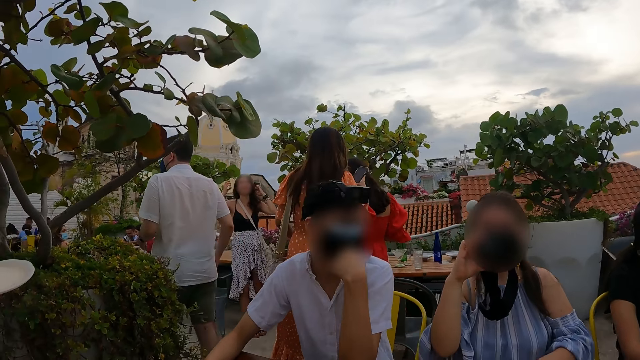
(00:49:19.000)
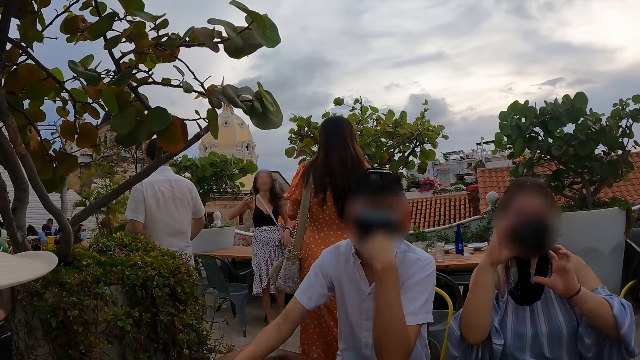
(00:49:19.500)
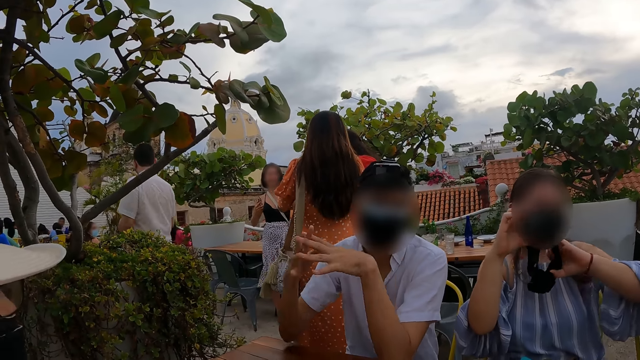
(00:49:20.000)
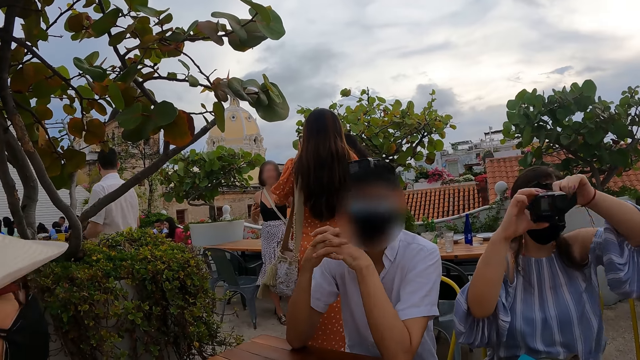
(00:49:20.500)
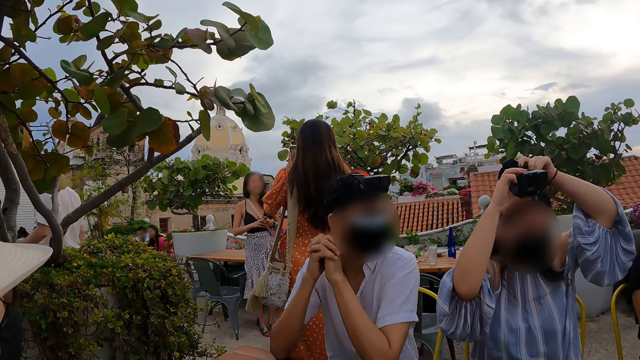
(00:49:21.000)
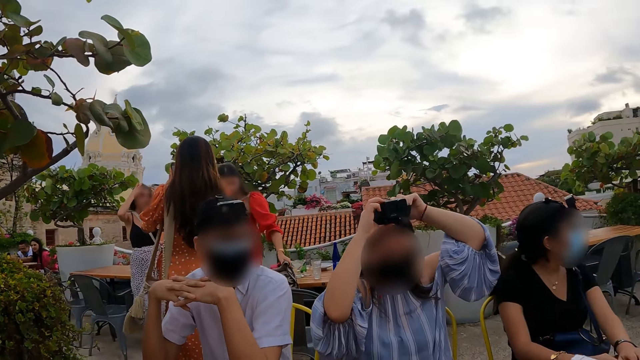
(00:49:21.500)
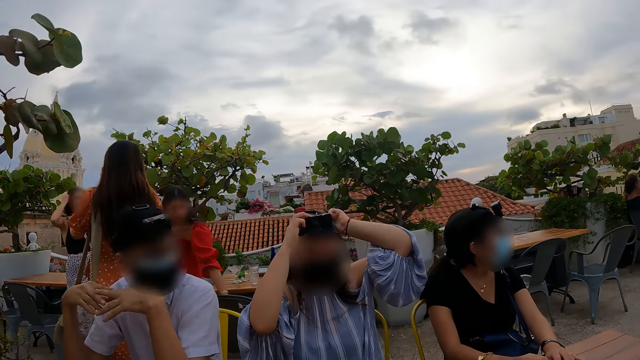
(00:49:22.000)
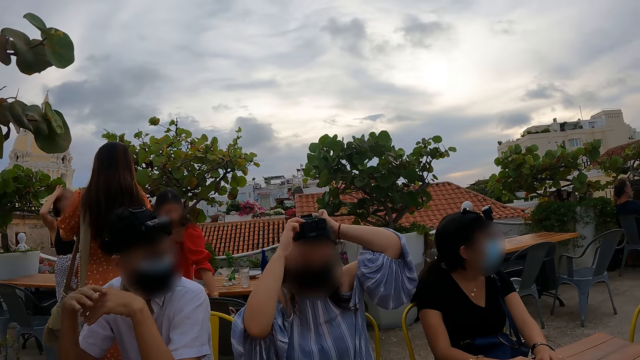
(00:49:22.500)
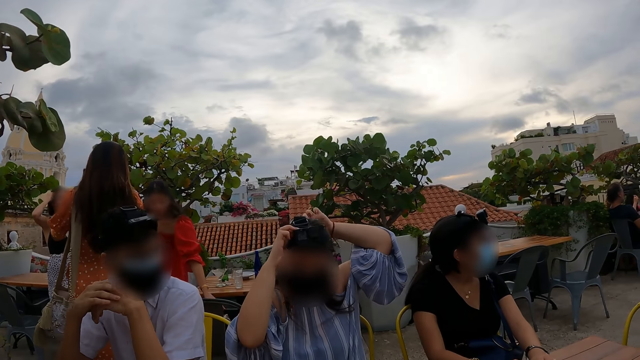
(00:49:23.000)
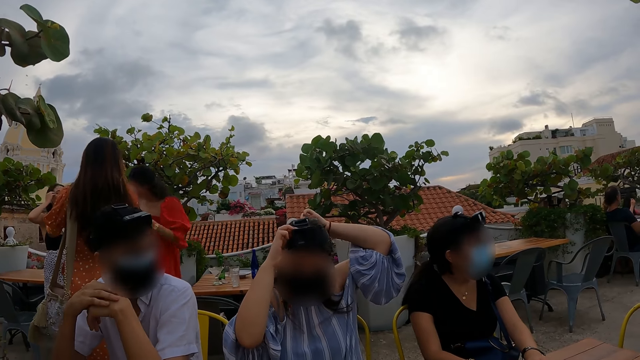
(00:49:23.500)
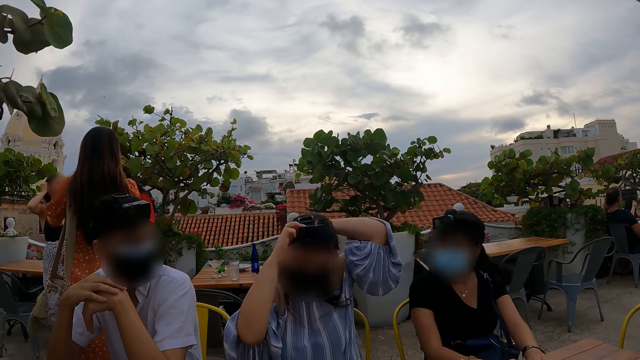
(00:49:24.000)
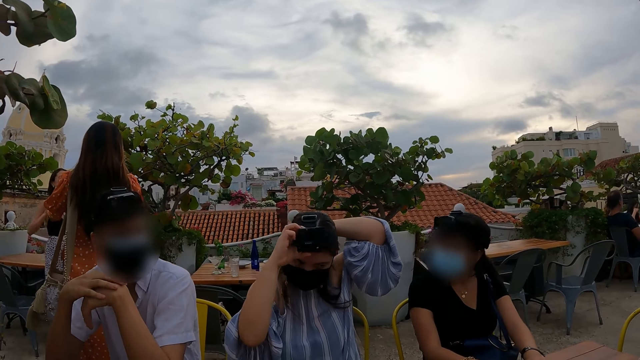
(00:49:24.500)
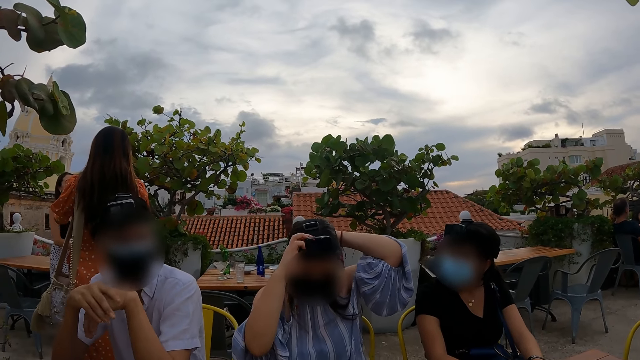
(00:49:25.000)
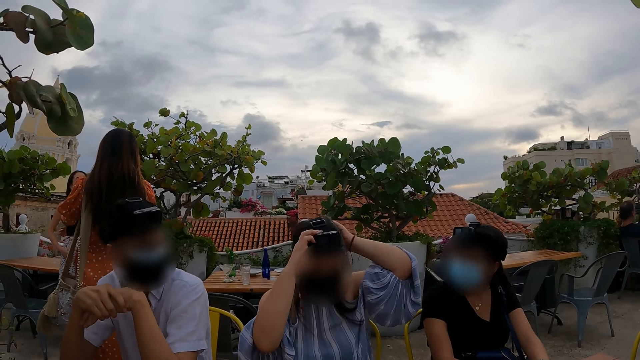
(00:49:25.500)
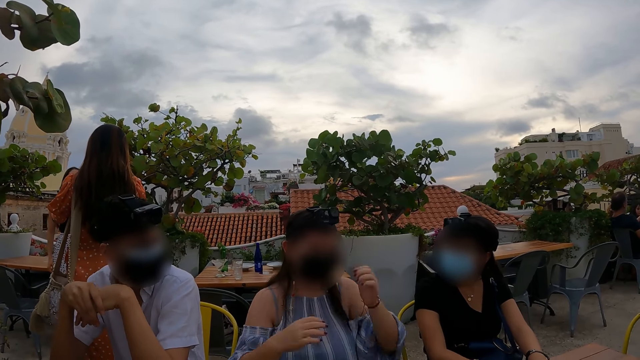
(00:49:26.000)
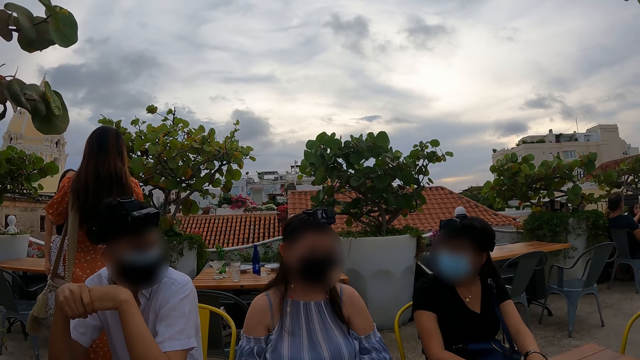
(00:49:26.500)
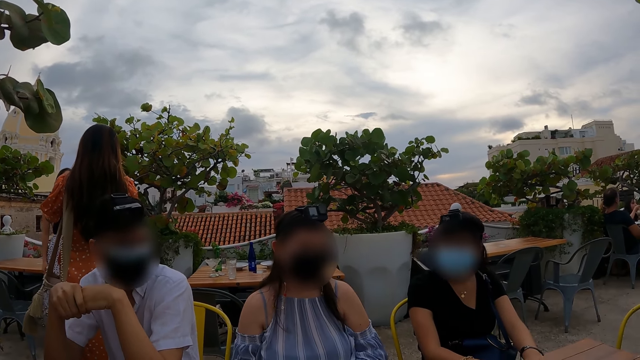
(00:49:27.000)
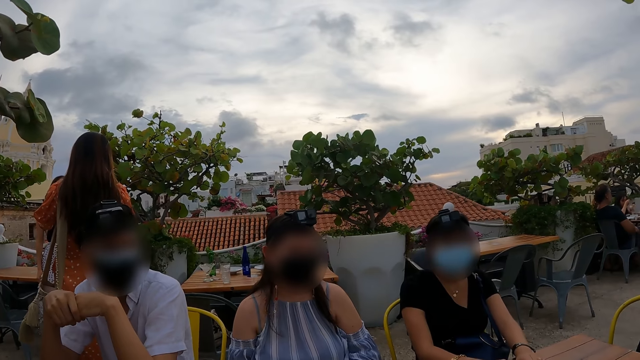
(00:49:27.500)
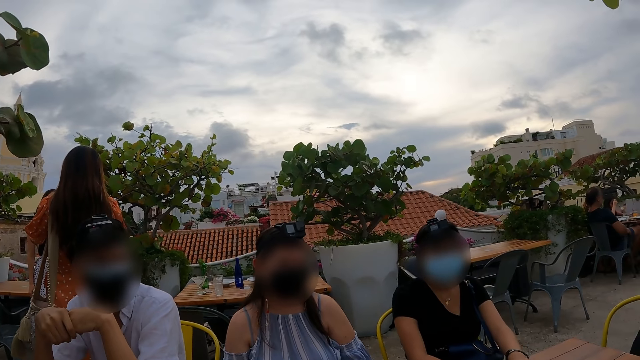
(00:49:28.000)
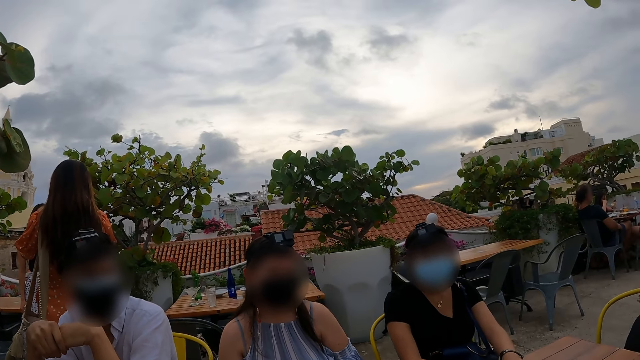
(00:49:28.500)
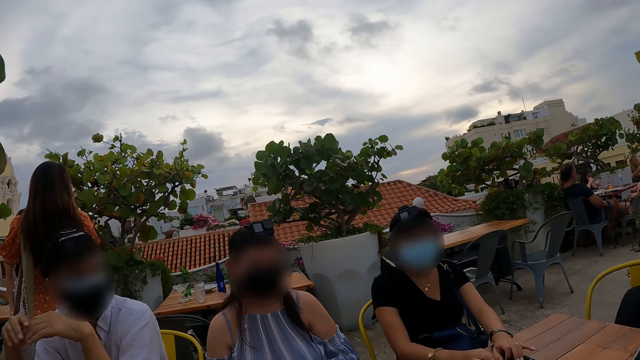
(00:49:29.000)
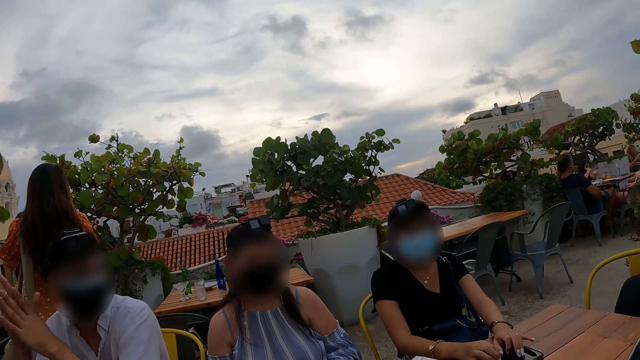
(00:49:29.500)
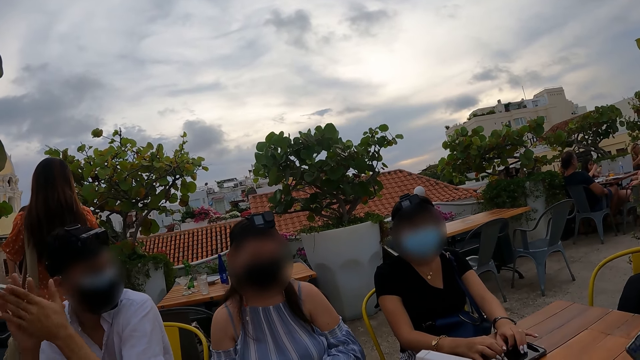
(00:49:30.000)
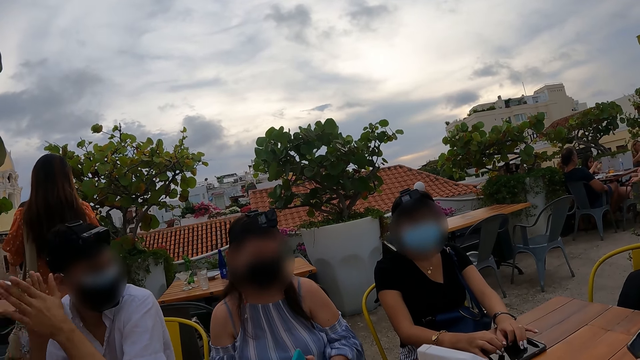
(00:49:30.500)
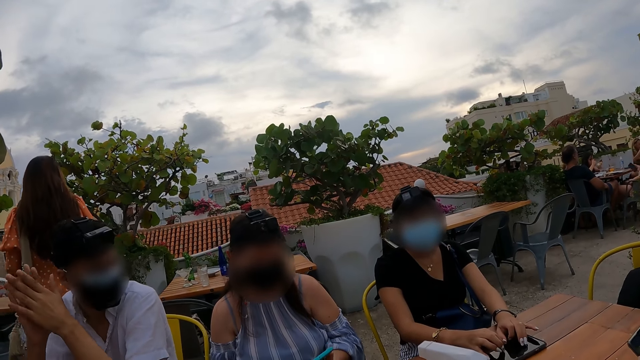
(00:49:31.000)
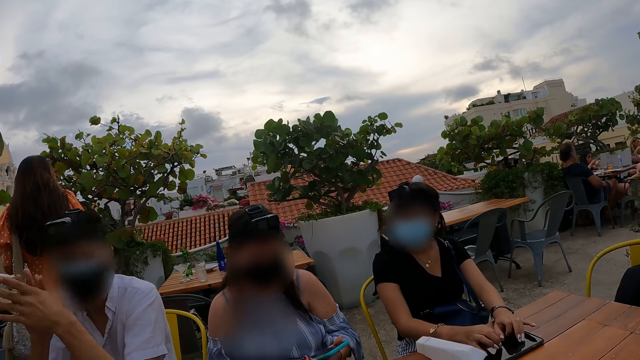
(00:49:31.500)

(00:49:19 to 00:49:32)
A person wears a camera. Another person converses with the camera wearer.

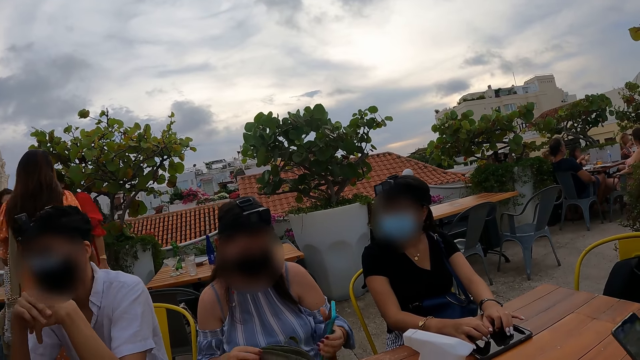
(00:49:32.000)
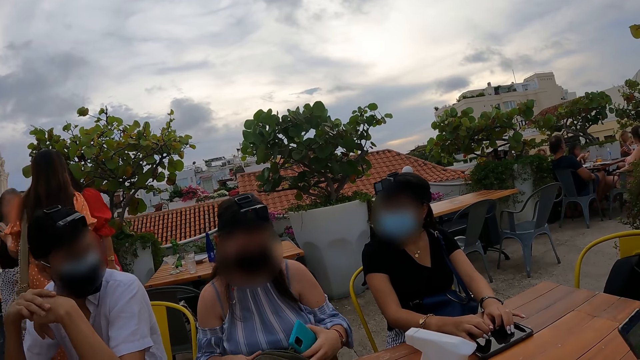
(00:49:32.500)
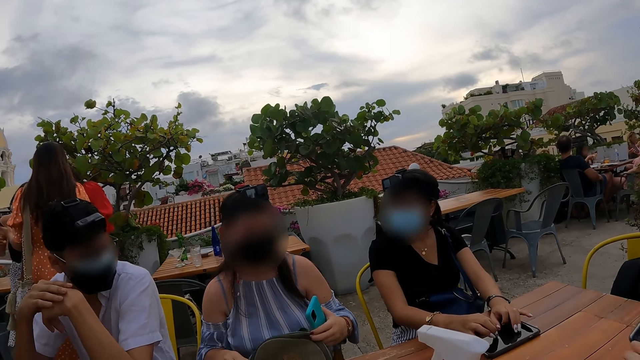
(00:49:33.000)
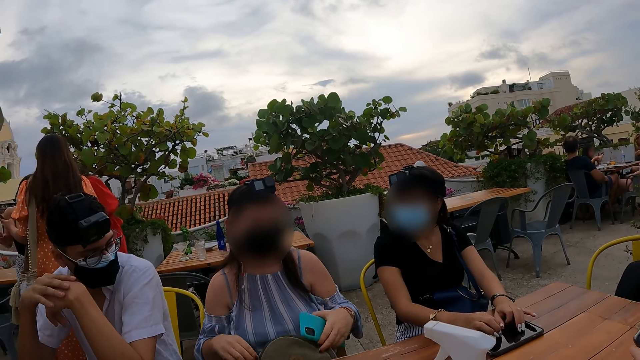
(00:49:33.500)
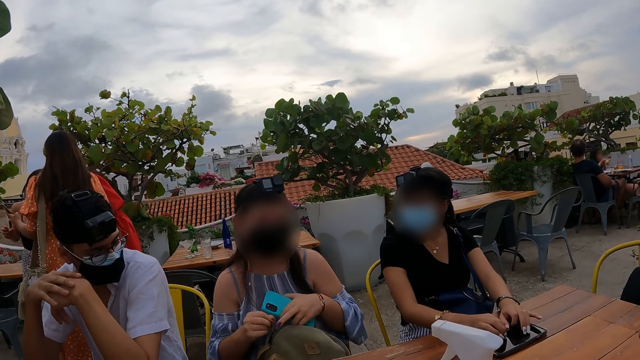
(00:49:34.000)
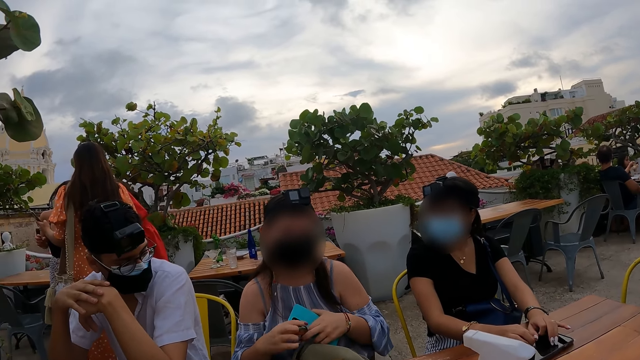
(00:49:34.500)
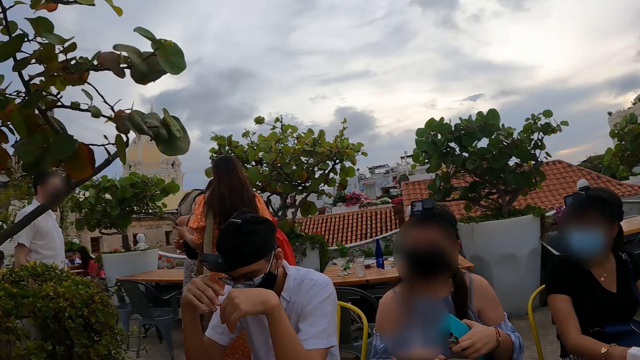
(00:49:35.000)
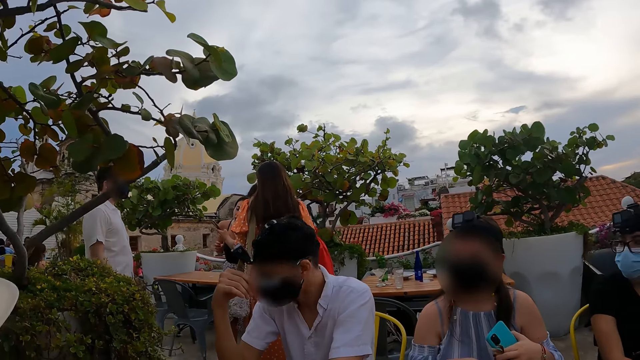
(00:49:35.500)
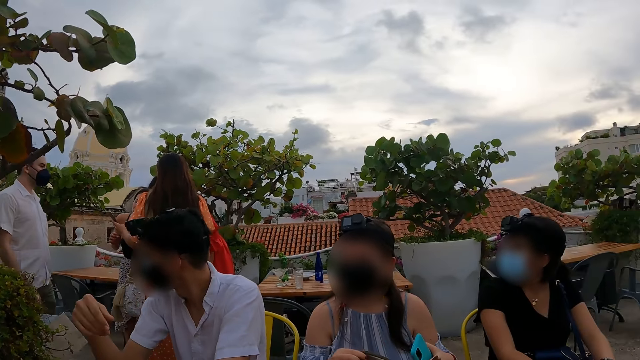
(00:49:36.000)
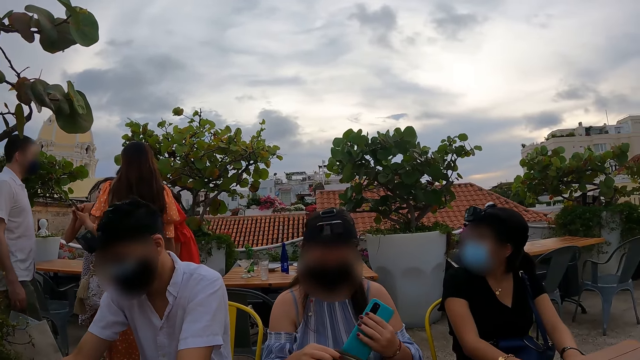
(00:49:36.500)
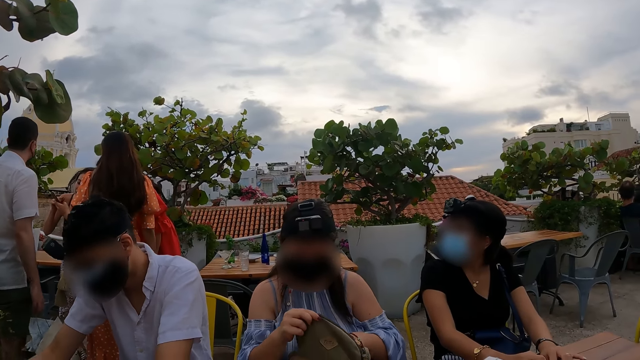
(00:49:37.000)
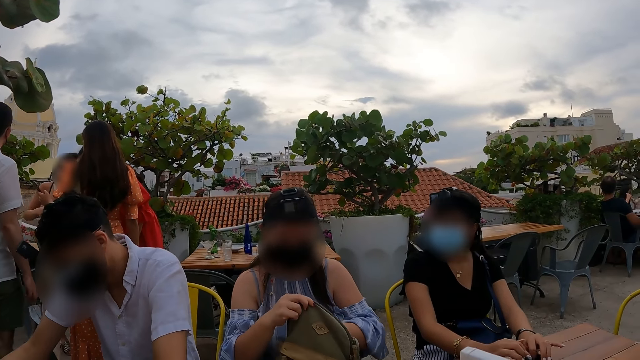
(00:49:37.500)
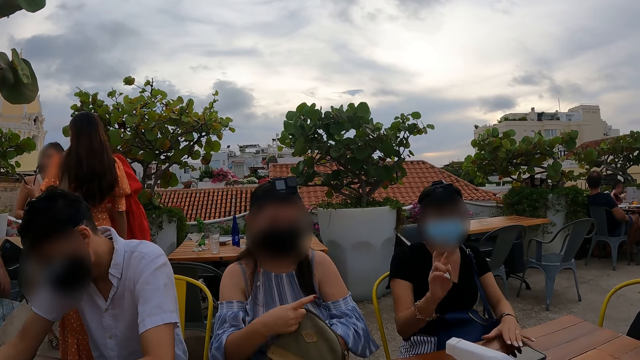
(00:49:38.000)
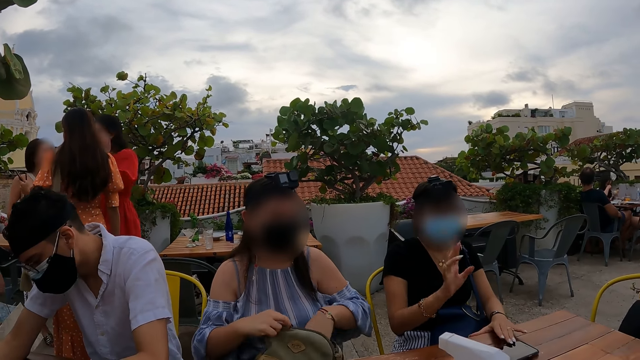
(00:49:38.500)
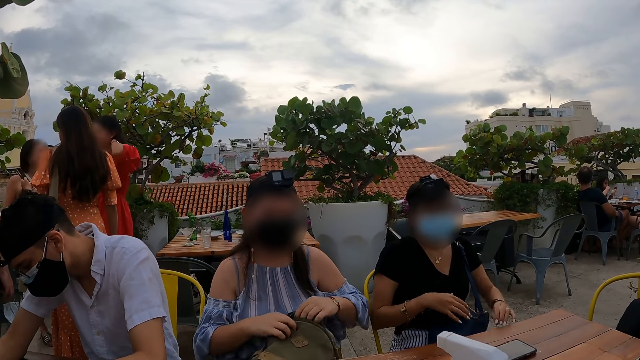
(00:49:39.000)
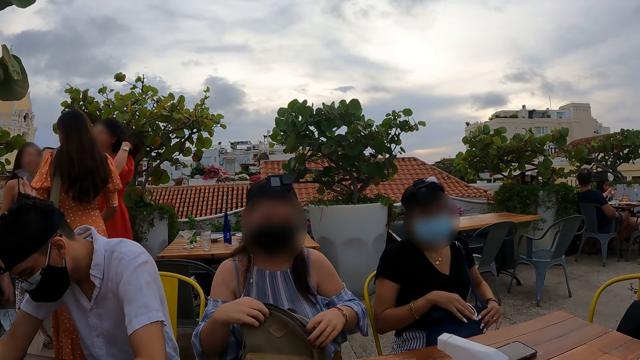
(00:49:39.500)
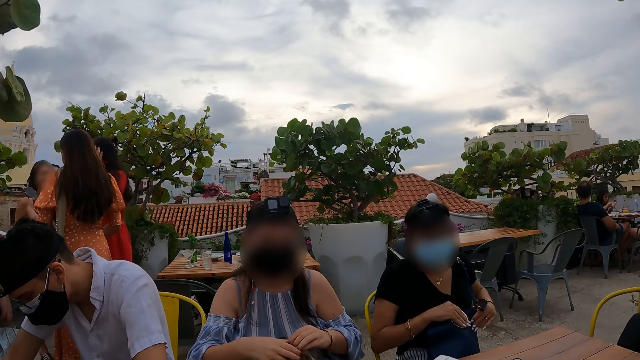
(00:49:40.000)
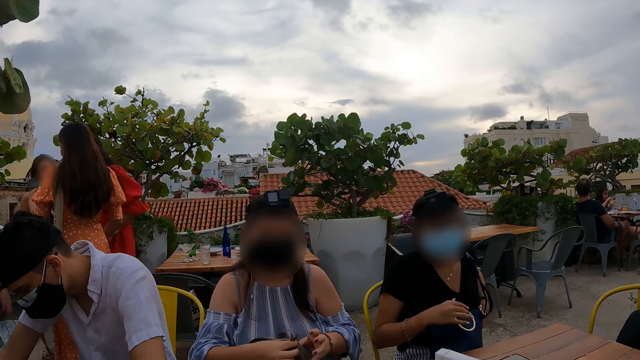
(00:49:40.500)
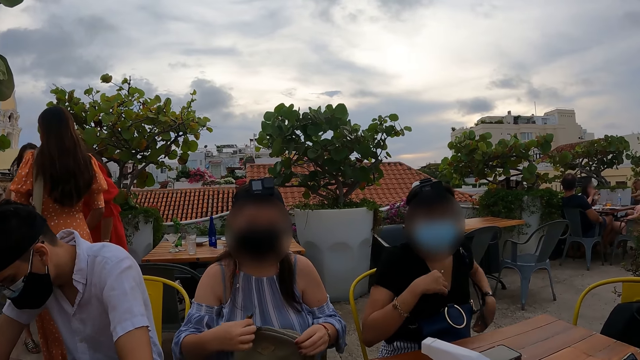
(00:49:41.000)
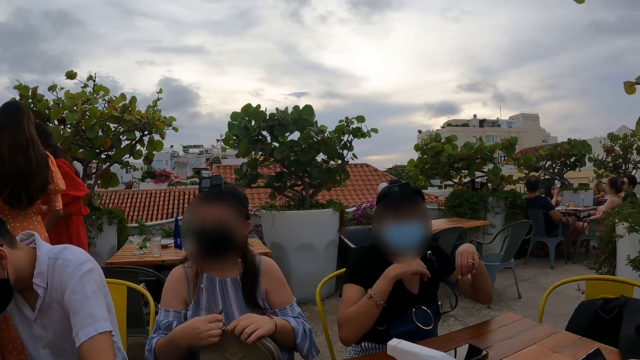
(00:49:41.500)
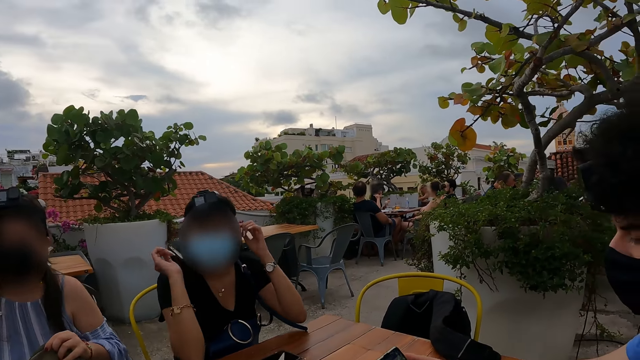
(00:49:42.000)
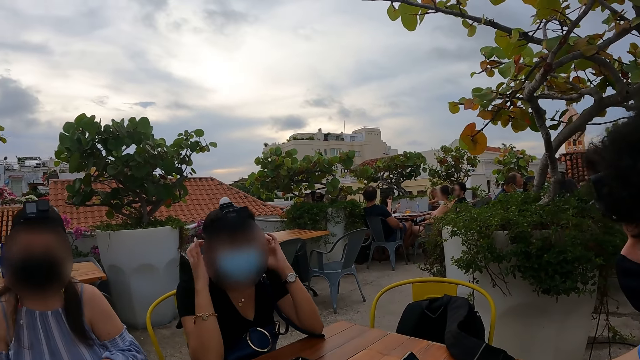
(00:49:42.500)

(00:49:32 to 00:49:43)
A person opens the handbag, puts the phone in the handbag and converses with the camera wearer.
